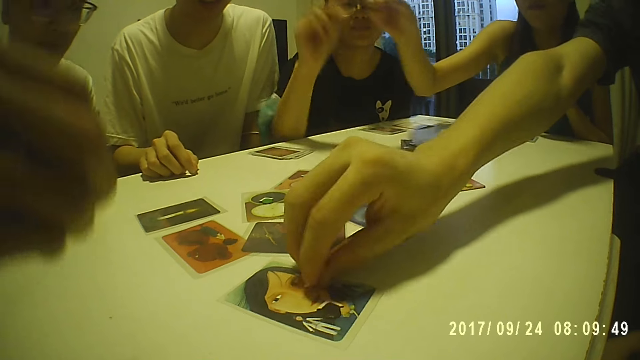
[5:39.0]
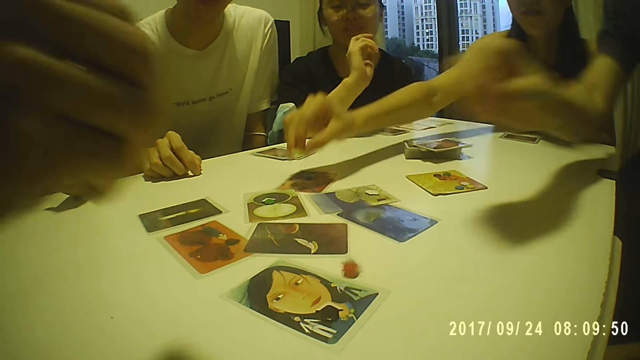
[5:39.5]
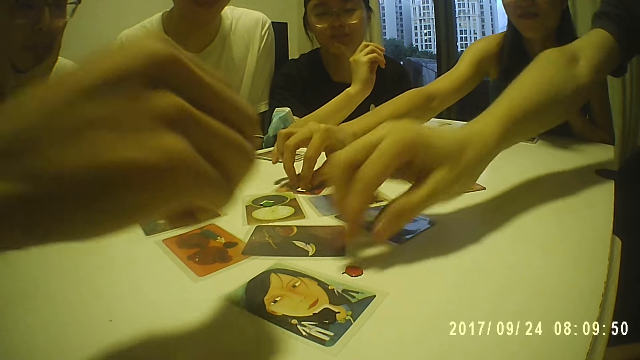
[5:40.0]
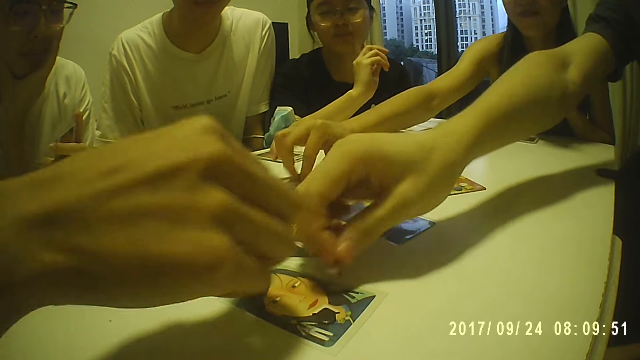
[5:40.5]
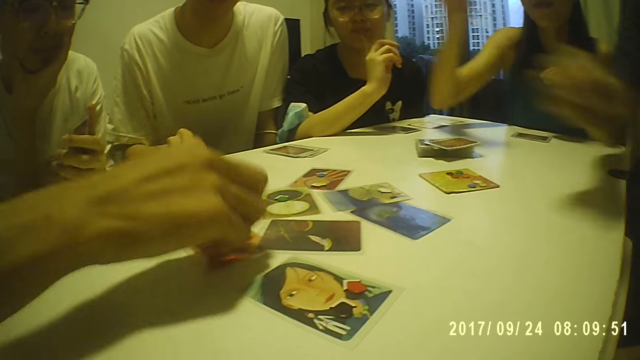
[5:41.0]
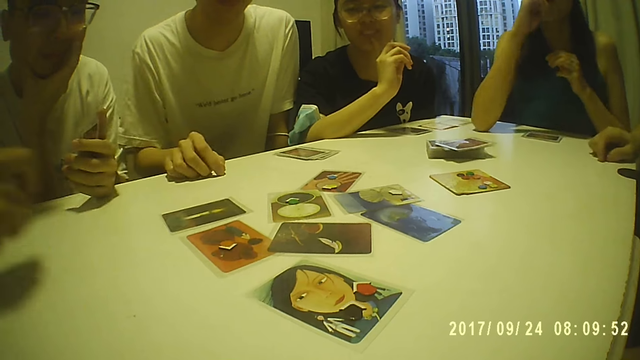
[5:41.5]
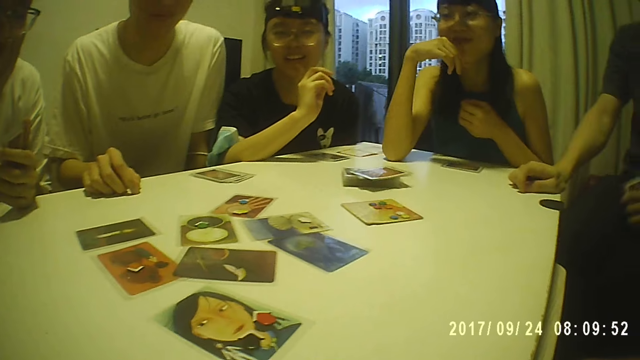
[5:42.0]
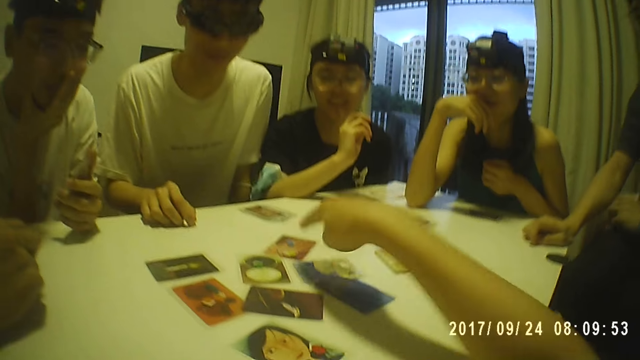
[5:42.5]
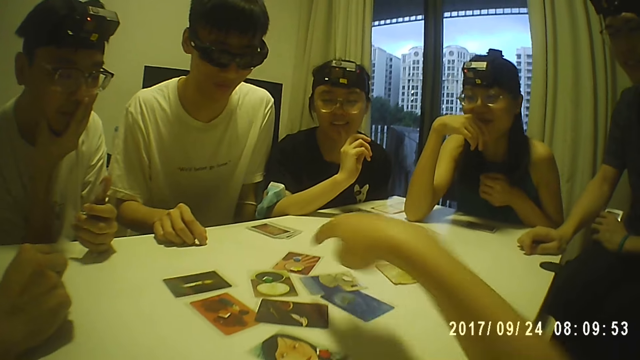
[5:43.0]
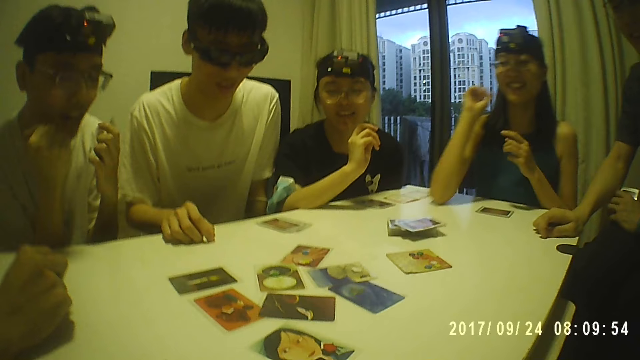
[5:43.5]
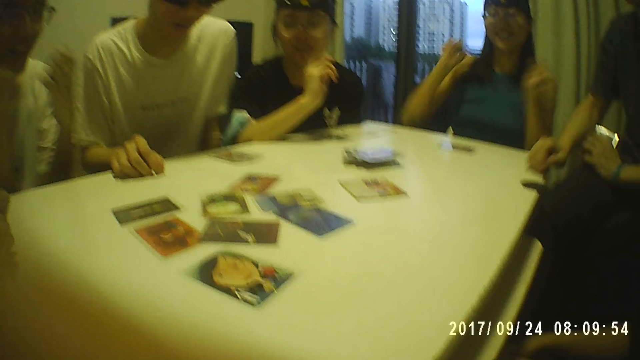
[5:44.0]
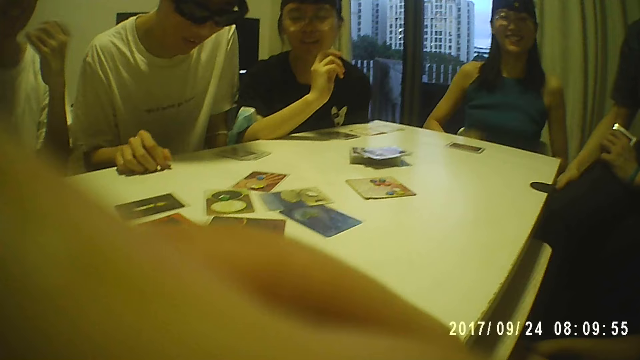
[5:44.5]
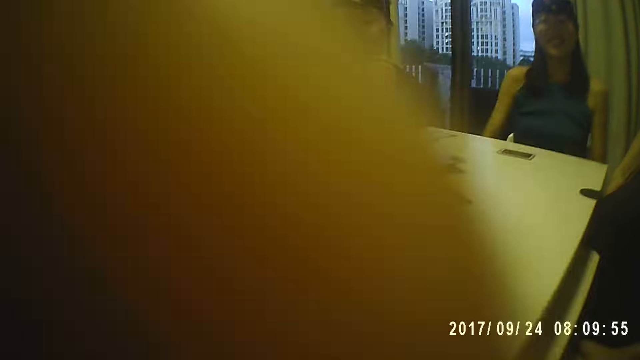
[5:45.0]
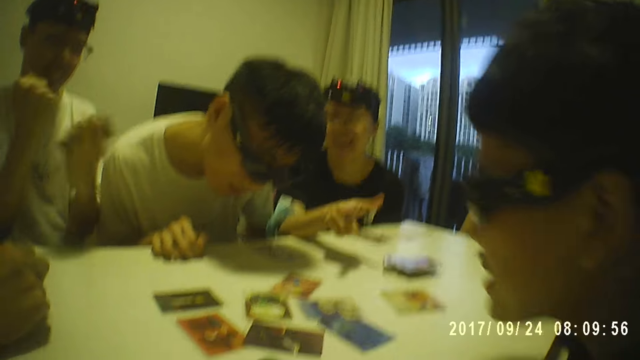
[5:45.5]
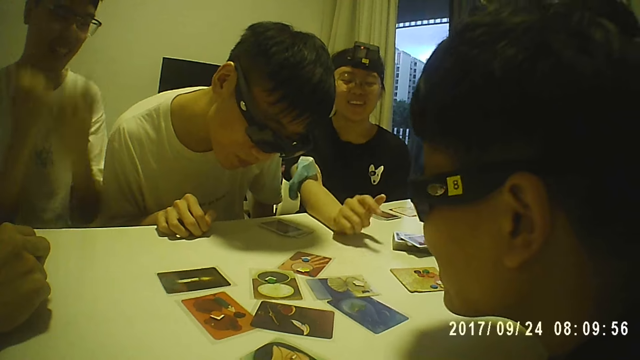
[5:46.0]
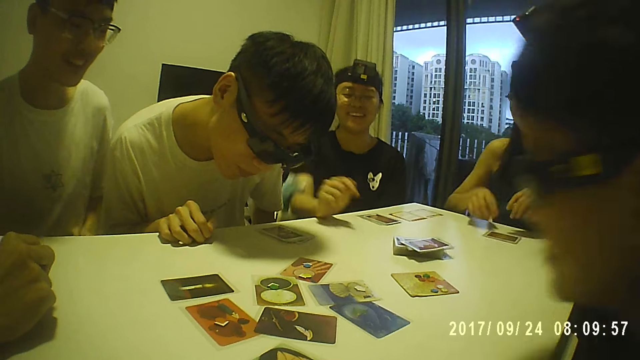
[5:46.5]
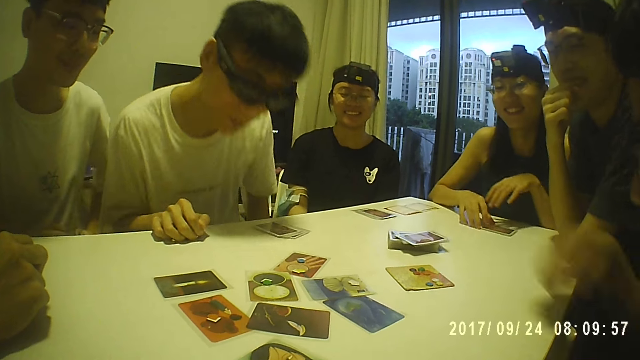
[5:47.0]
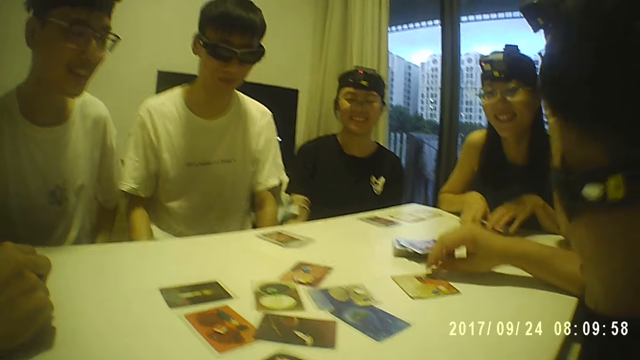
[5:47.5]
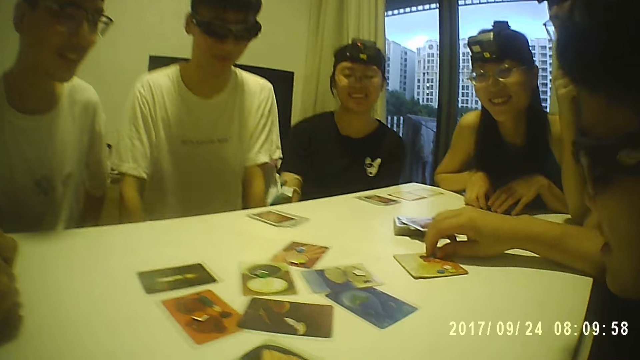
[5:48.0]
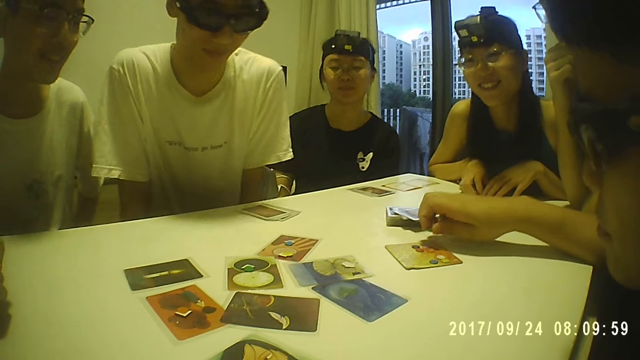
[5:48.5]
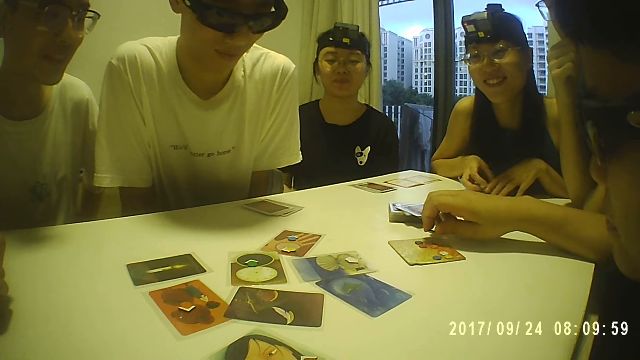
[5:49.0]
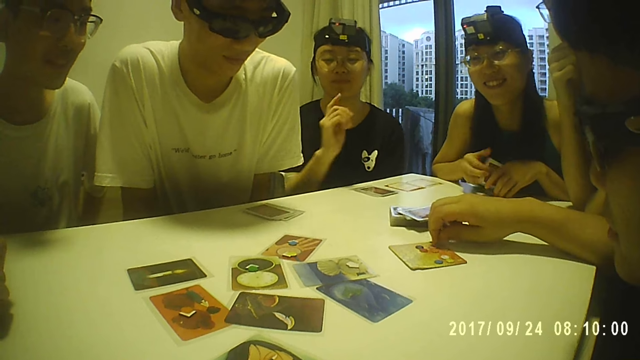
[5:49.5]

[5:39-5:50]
The camera wearer points at a card on the table. A person places his hand on the table. A man arranges the coin on a card on the table.

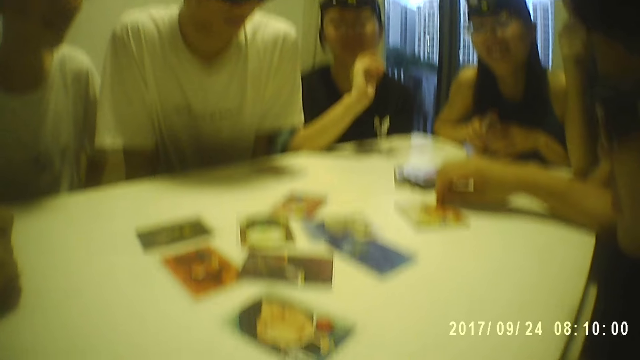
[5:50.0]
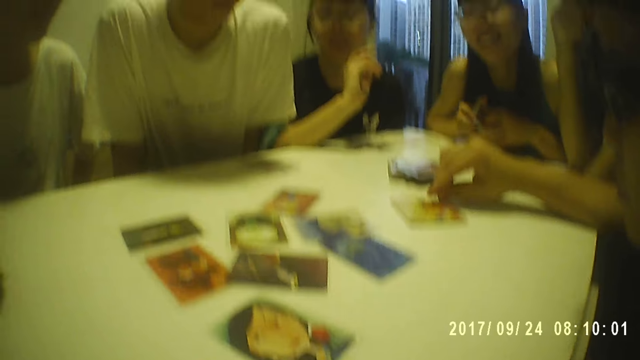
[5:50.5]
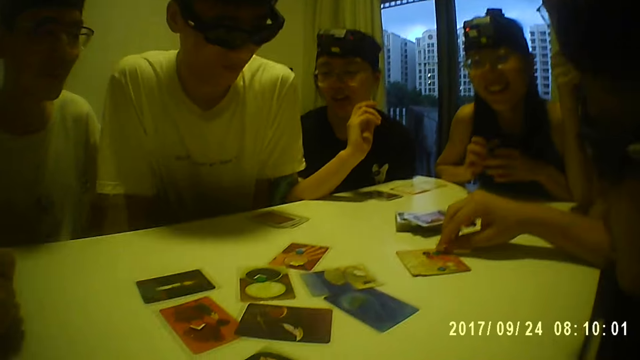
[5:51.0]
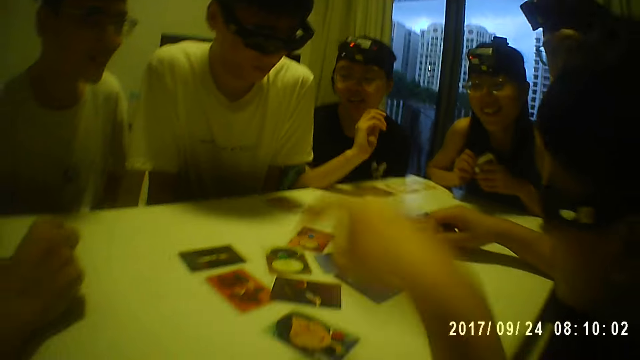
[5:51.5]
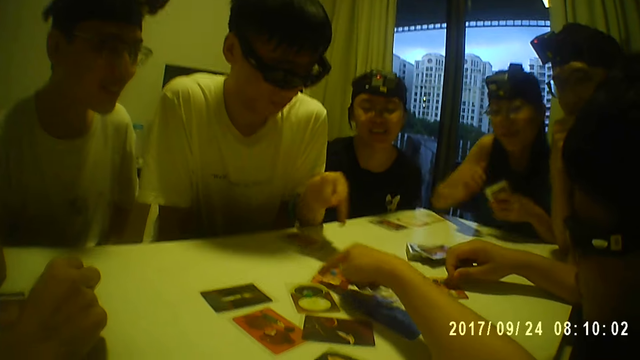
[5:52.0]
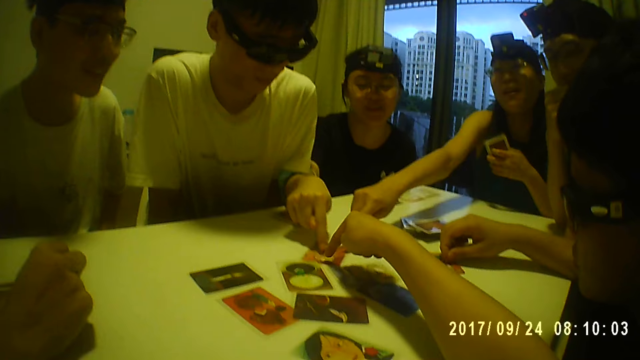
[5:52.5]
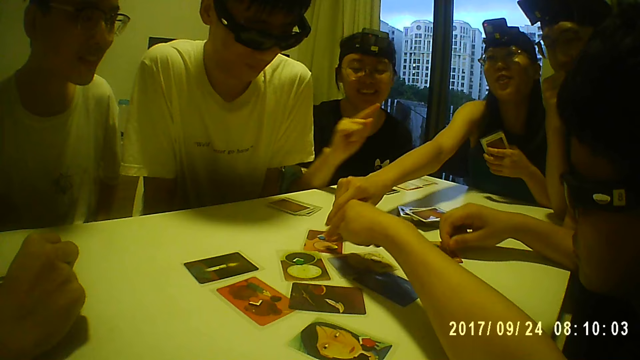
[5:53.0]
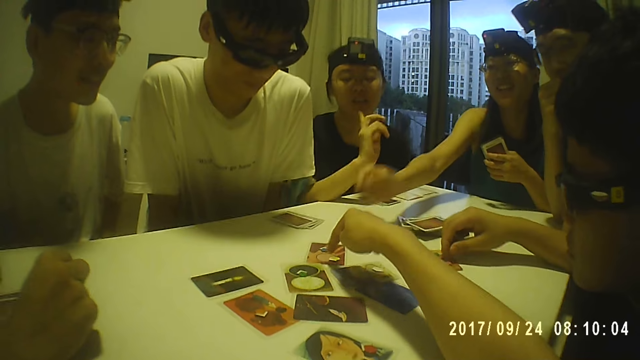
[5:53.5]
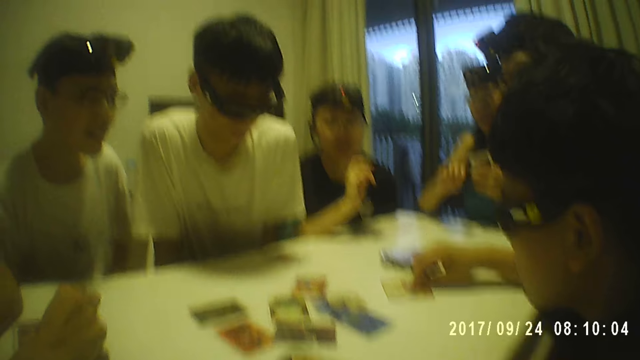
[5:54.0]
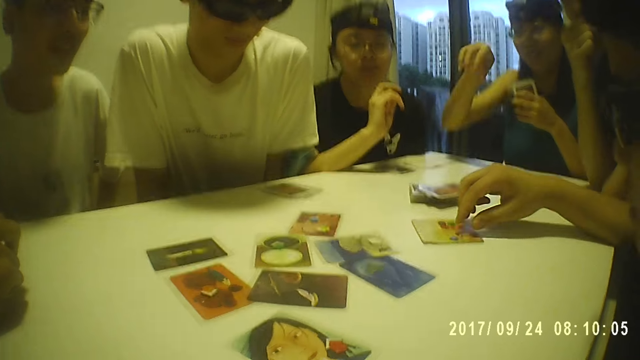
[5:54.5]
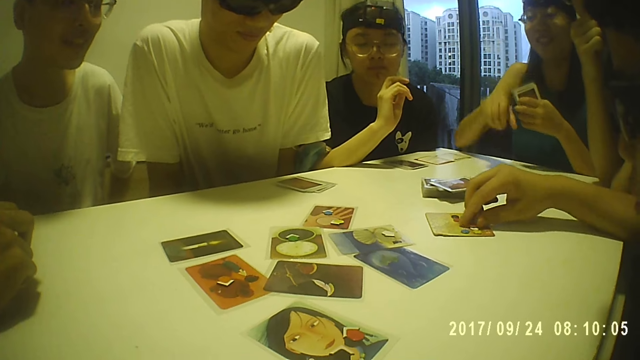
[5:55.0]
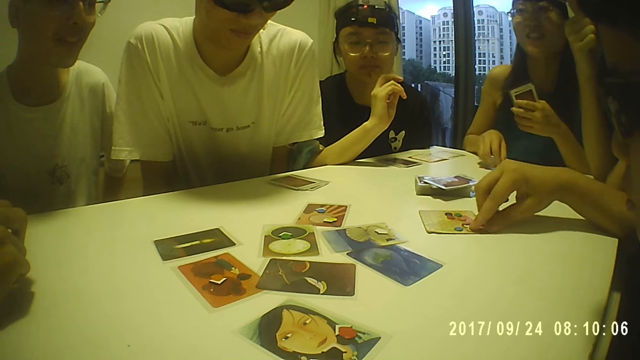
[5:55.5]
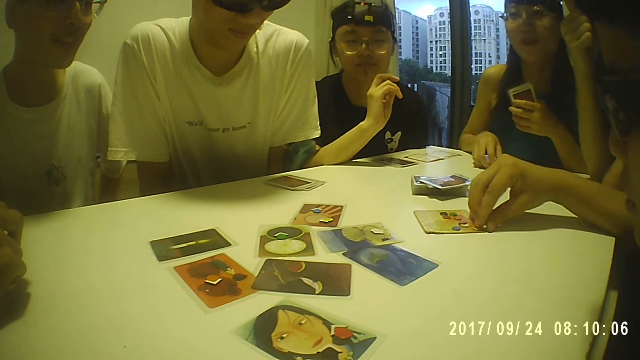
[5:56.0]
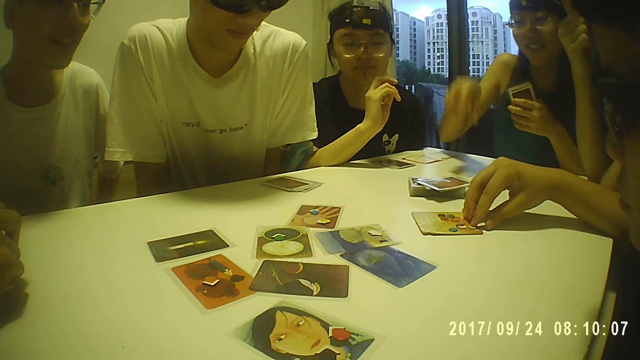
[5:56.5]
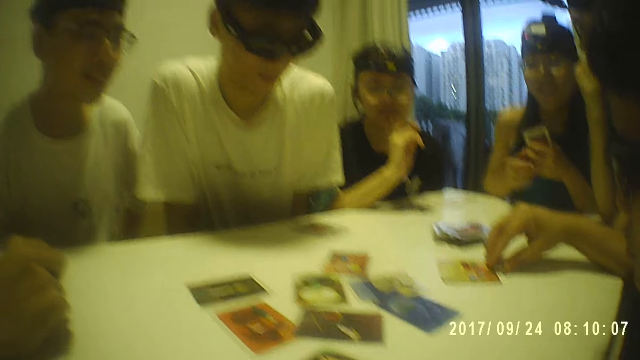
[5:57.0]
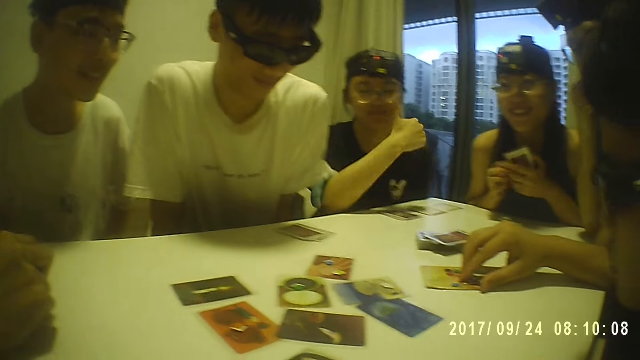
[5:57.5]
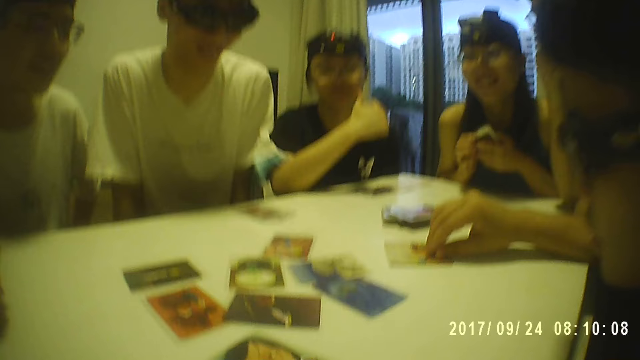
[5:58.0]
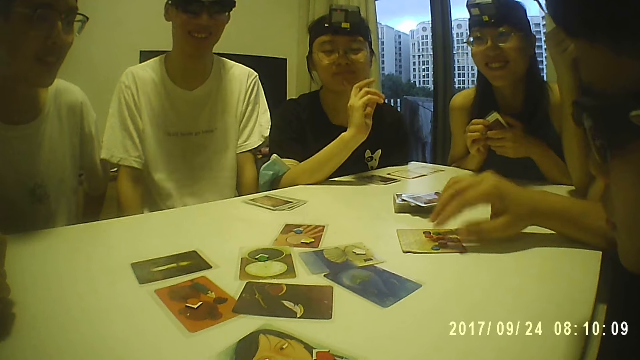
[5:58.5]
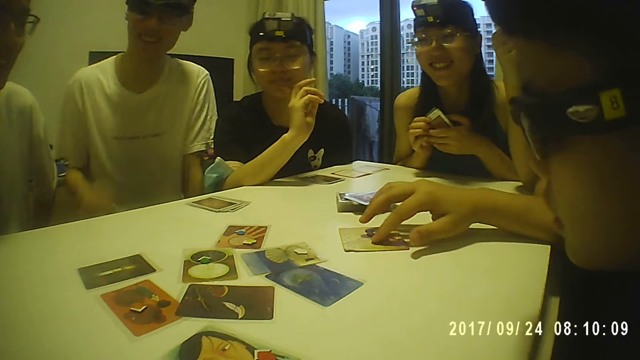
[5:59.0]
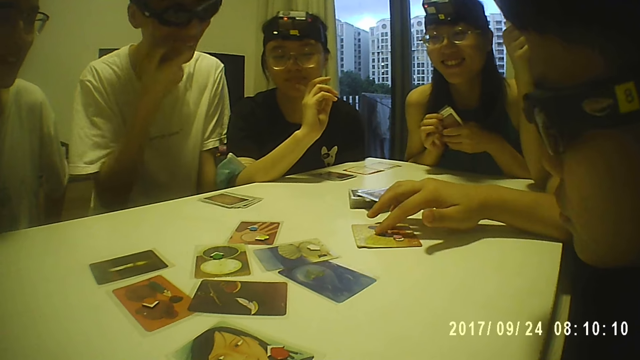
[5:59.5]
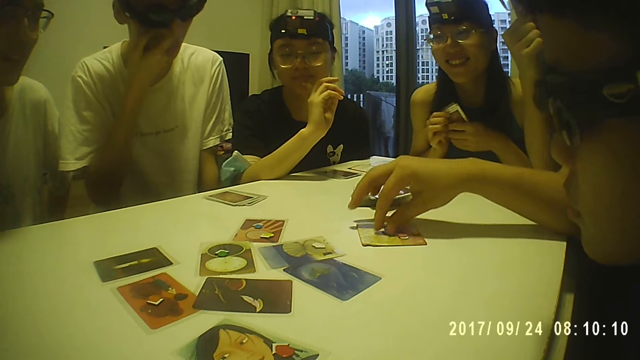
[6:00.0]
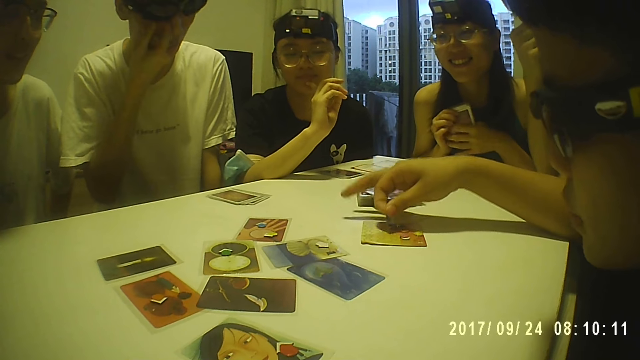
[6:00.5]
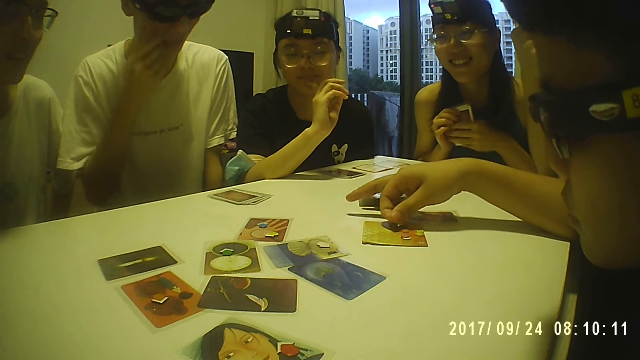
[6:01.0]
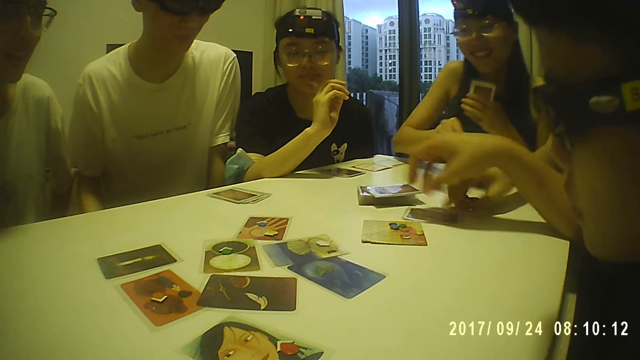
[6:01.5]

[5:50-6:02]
A person holds the cards. The camera wearer points at a card on the table. Another person points at the card. Yet another person points at the card. A man arranges the coin on a card on the table. The last person touches the rubber card. The first person holds the cards.
